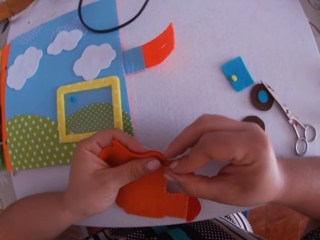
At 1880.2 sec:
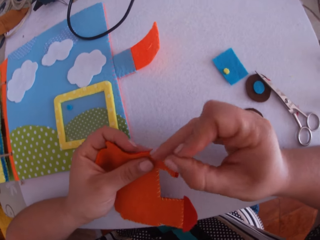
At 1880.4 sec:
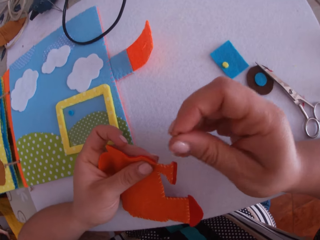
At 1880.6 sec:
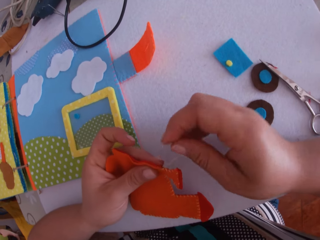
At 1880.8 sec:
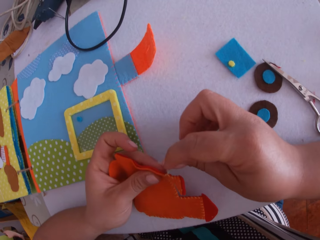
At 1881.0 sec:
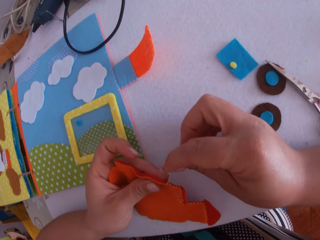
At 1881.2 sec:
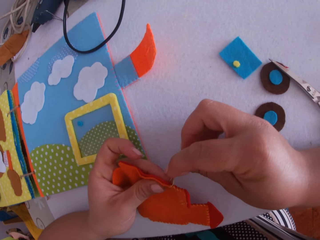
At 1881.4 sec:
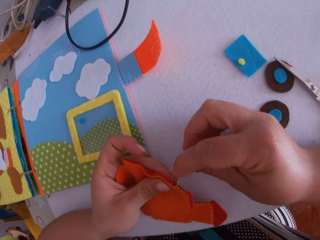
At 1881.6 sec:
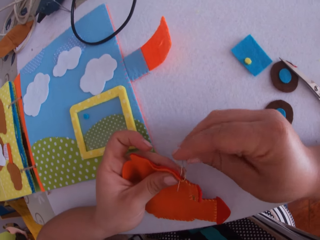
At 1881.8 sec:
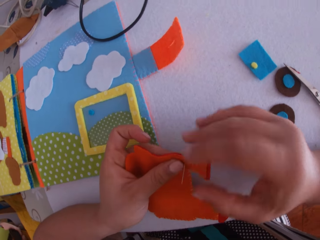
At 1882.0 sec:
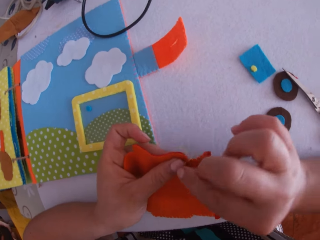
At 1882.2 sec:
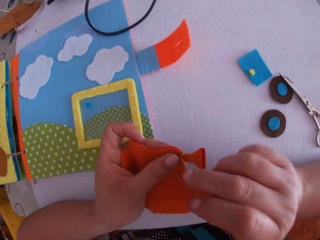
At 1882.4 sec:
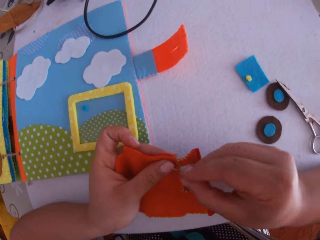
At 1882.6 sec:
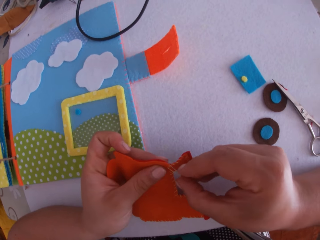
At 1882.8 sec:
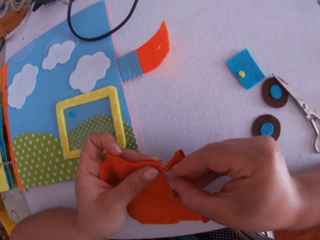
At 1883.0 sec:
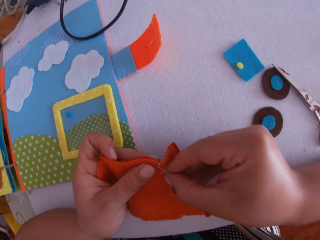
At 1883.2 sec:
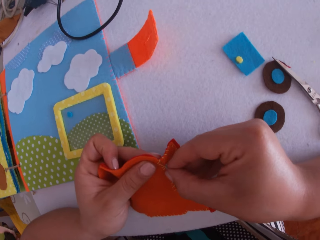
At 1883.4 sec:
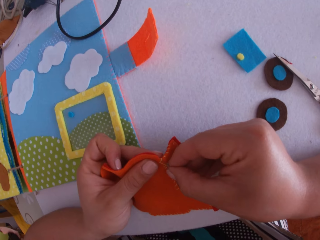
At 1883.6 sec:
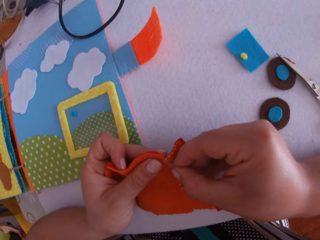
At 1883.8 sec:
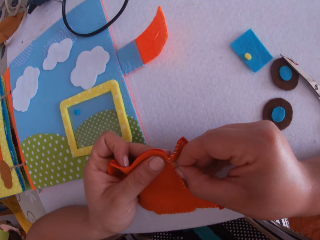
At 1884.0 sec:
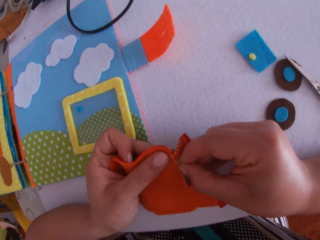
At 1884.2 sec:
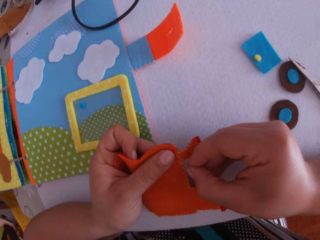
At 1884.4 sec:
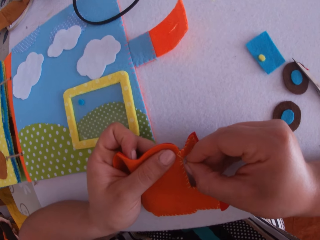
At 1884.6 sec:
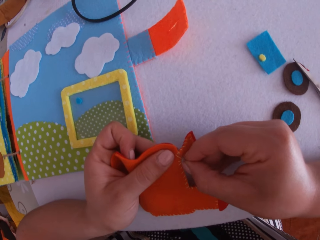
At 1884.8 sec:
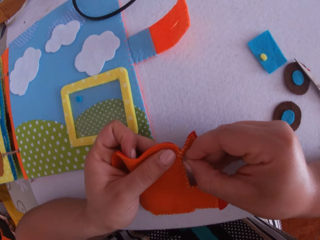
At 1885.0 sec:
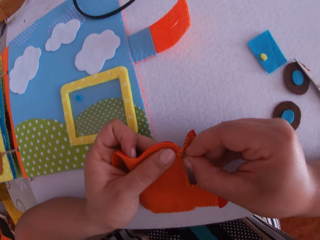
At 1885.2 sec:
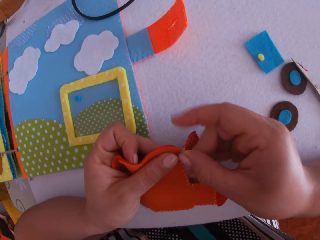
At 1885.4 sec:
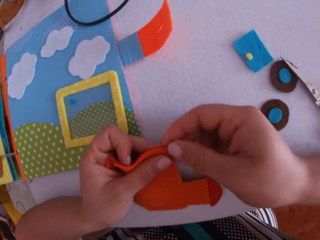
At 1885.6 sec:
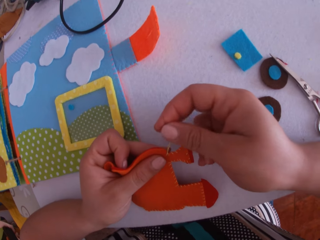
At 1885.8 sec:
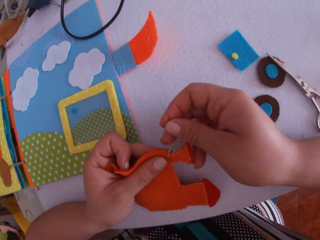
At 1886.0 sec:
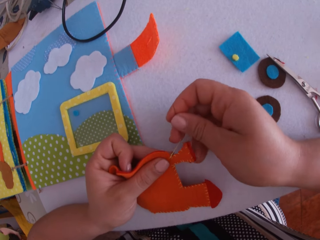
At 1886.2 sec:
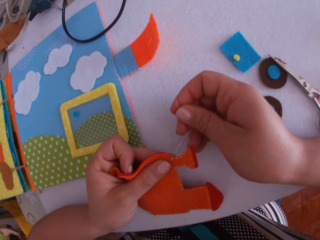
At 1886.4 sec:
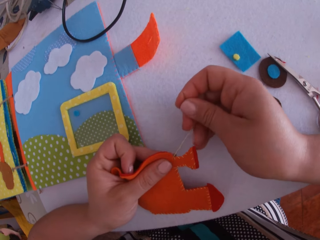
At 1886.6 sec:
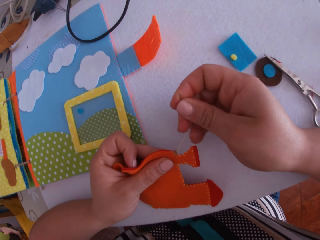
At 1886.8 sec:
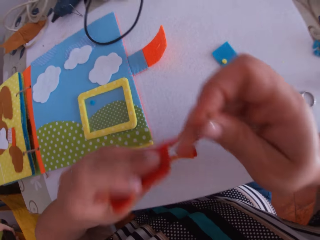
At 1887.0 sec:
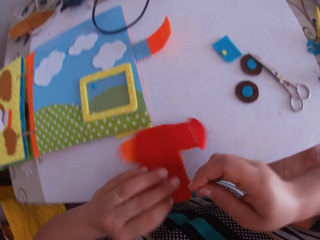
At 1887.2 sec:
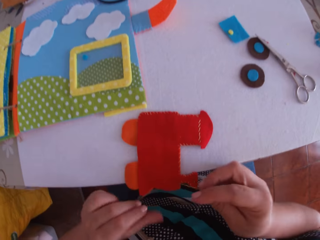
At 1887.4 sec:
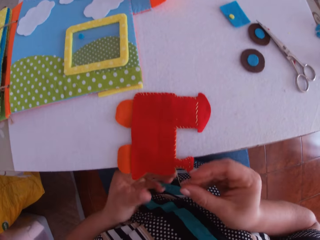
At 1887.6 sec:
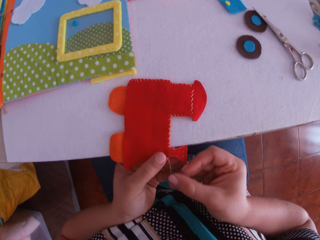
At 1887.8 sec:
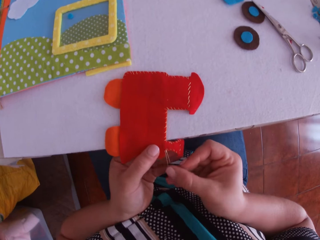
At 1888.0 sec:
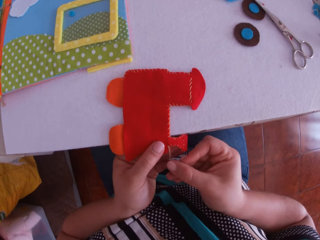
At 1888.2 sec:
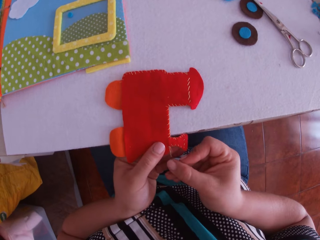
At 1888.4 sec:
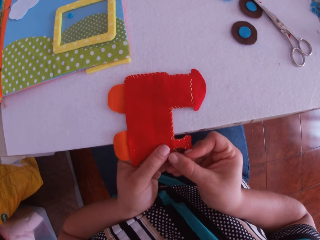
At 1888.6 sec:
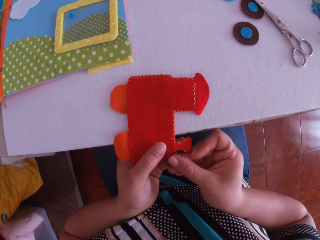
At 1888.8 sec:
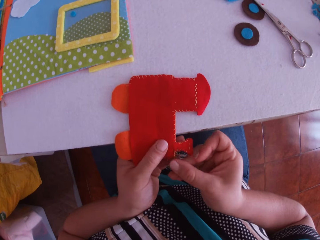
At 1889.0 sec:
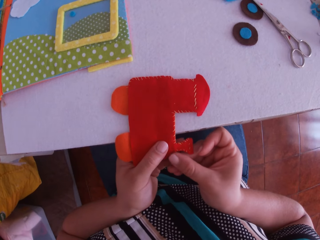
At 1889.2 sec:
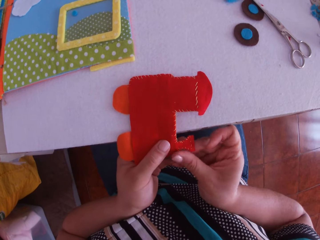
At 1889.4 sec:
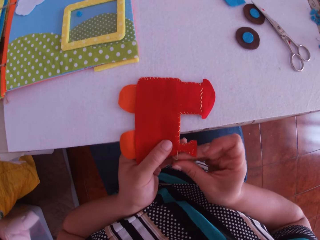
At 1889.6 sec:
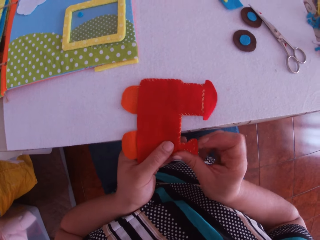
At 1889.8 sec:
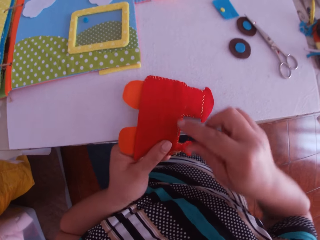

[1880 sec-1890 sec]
The camera wearer sews the paper train or felt train craft with the needle and thread in her right hand. She drops the felt train craft. She swings a hand. She sews the felt train craft using a sewing needle.

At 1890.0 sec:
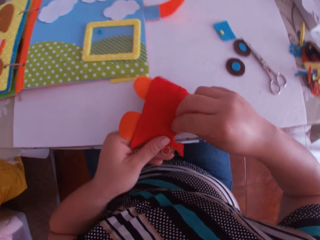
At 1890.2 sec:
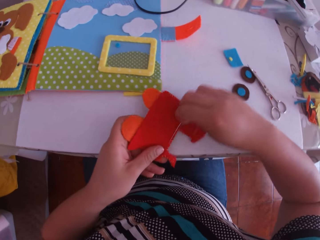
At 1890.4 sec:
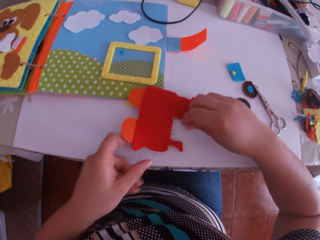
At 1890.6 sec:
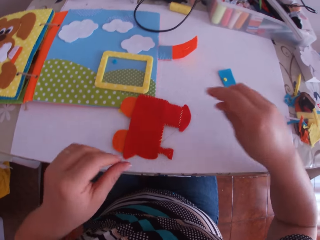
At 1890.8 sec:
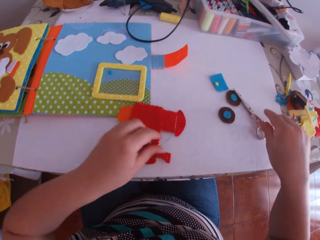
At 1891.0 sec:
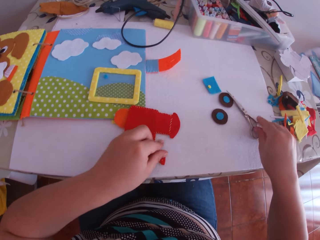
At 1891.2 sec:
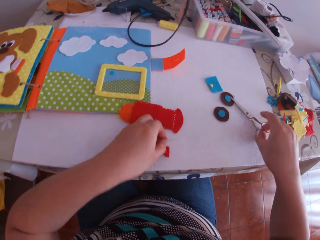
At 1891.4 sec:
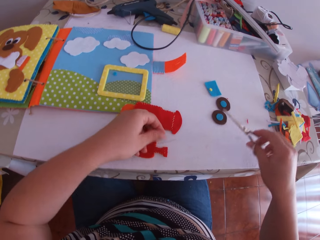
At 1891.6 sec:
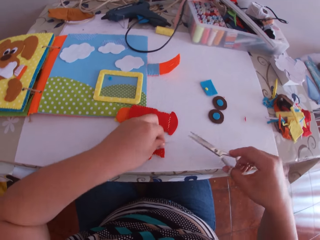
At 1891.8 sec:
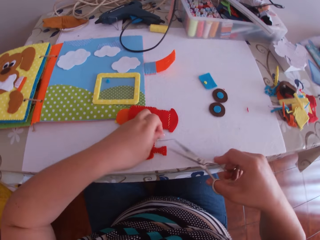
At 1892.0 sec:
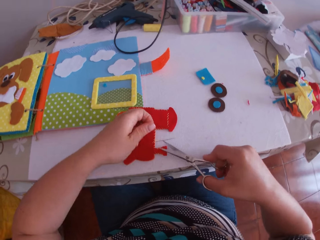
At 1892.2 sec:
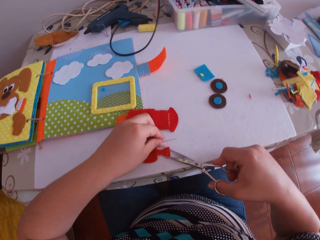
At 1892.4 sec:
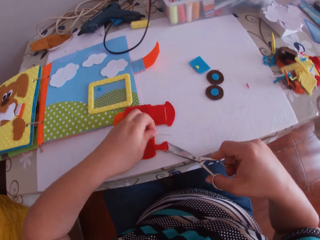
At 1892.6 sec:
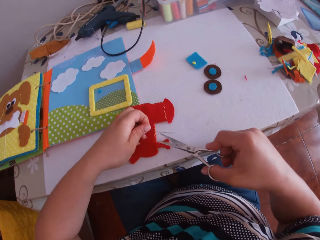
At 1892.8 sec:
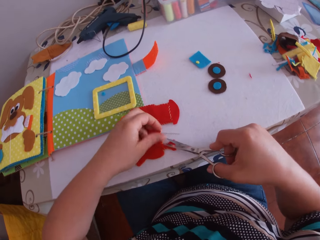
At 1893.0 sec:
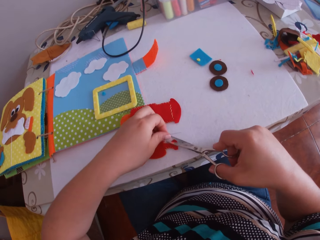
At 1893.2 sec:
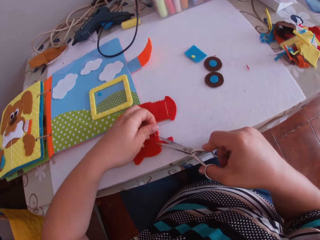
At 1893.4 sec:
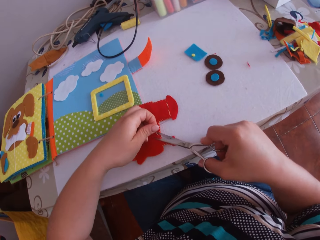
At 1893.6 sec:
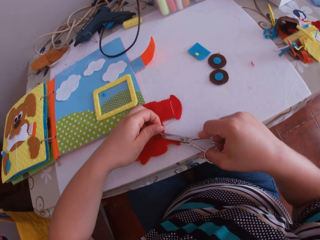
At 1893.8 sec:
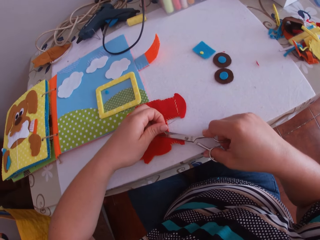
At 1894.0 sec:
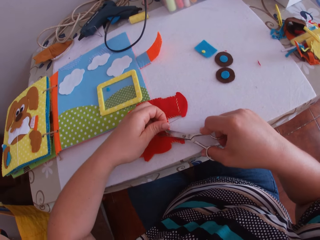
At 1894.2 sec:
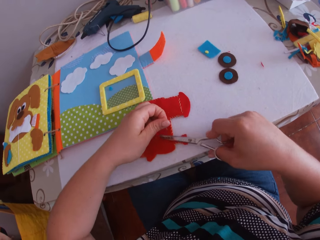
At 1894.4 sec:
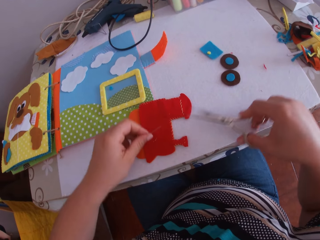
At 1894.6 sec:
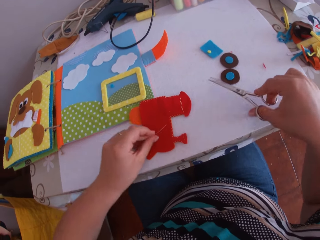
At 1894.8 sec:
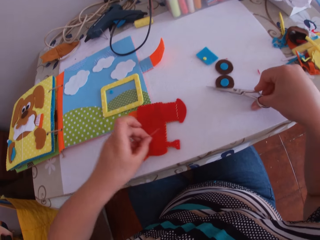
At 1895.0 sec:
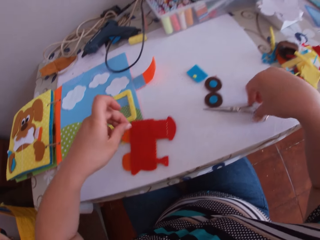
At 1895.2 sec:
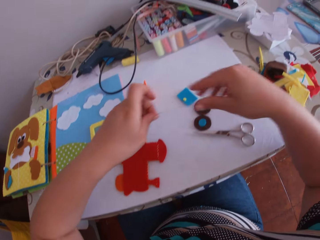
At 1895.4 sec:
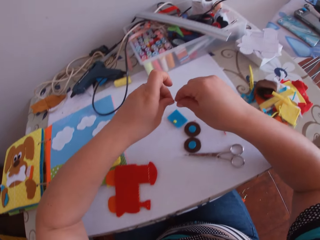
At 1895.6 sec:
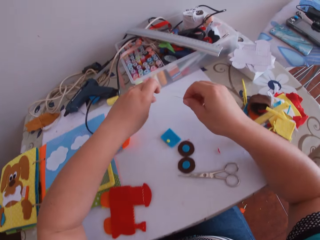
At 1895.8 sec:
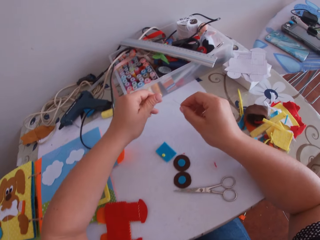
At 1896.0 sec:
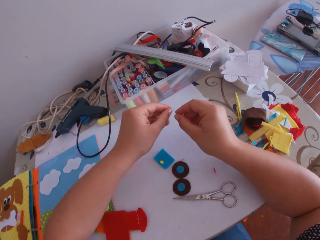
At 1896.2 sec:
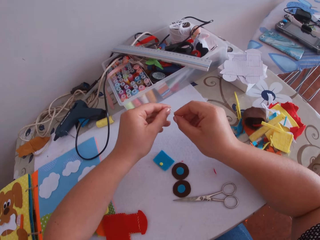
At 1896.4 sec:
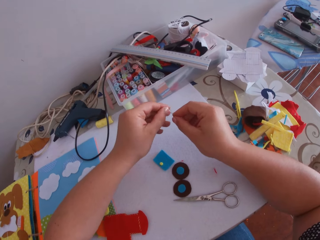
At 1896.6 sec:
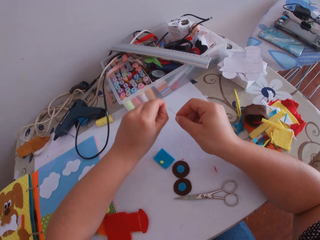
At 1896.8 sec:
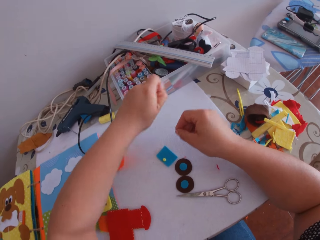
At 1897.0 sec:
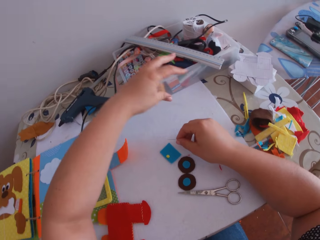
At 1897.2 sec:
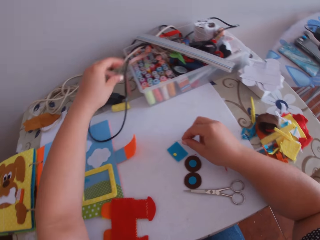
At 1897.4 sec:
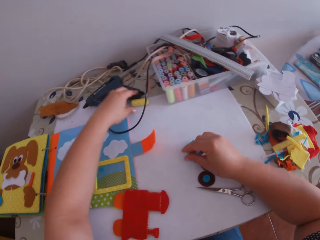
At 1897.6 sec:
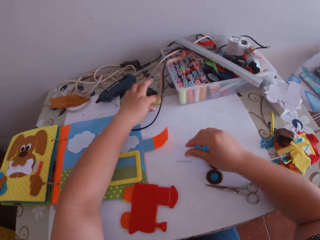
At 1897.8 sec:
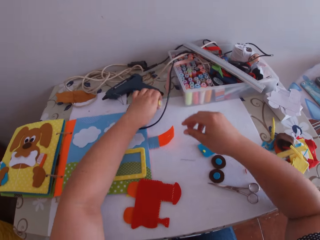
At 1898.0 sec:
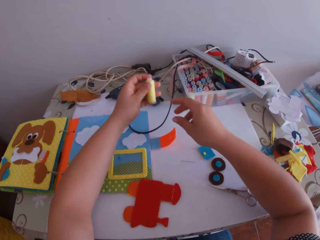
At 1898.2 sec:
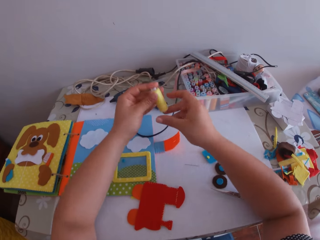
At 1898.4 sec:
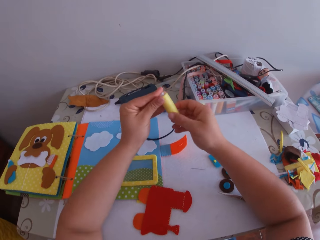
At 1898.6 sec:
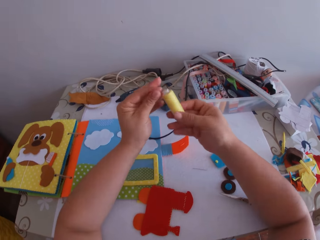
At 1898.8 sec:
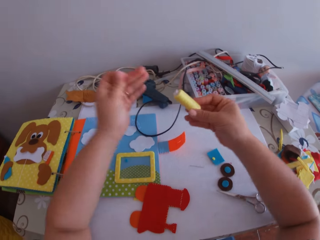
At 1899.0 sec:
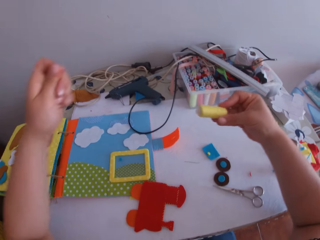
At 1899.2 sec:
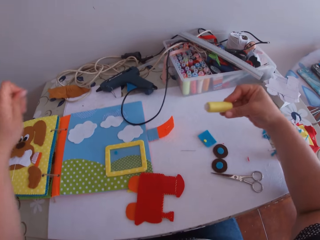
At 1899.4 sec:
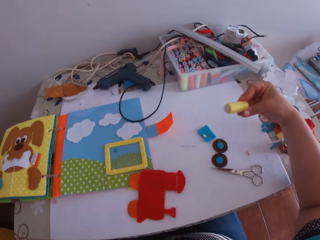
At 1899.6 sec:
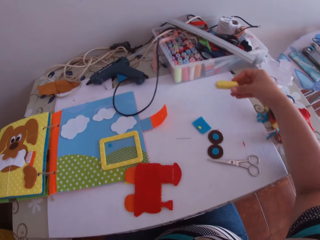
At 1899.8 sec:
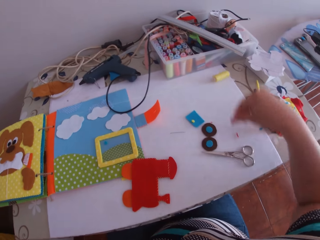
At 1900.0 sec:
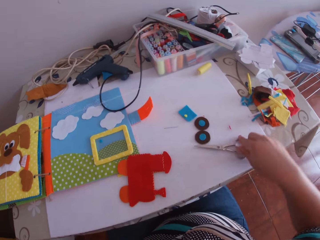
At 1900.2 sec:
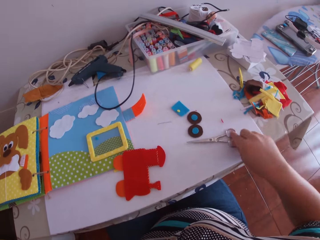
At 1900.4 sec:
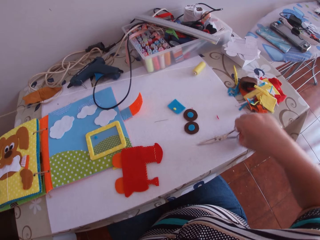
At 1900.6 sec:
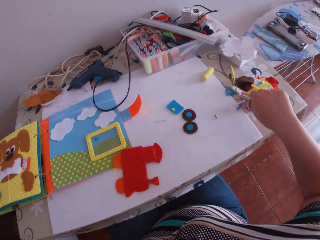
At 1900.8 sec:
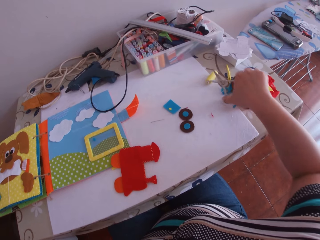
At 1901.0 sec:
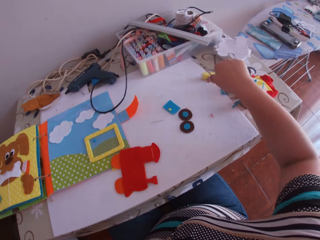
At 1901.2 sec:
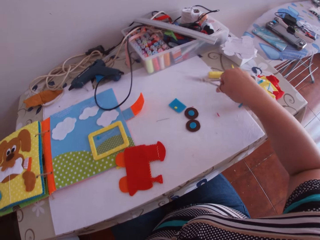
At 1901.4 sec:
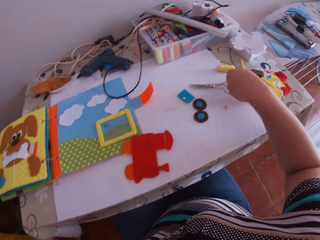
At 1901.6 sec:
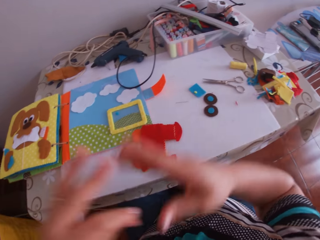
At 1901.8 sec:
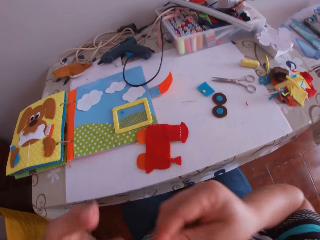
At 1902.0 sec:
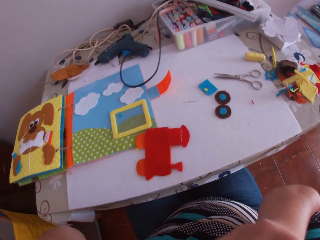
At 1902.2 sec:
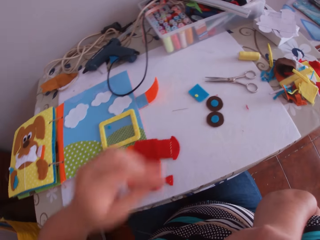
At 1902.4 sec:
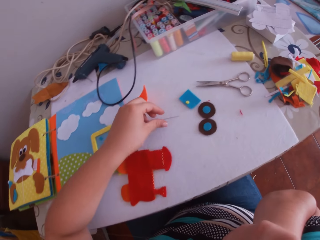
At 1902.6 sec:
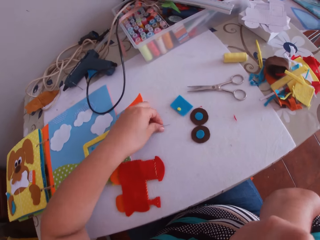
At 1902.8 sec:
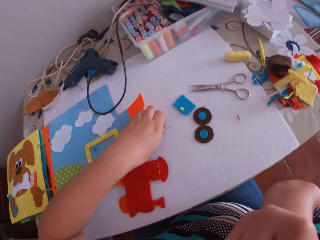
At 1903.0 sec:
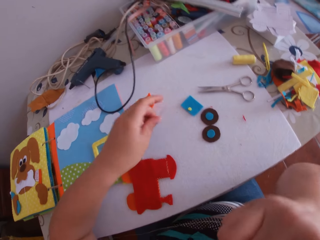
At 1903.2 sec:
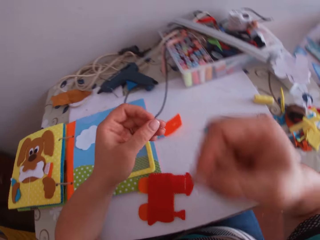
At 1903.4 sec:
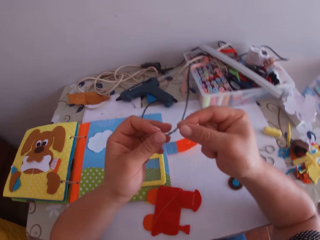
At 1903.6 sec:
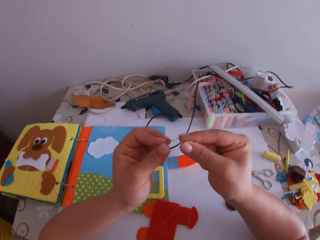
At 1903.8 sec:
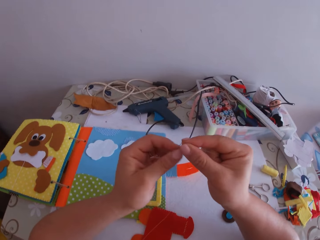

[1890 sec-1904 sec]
The camera wearer drops the felt train craft. She swings a hand. She picks up the scissors on the table with her right hand. She picks up the sewing needle. She cuts the thread with the scissors in her right hand. She swings a hand. She drops the scissors on the table with her right hand. She swings a hand. She holds the sewing needle with the right hand. She swings a hand. She removes the thread from the needle with her left hand. She drops the needle on the table with her right hand. She swings a hand. She picks up a thread on the table with her left hand. She swings a hand. She removes the thread with her left hand. She holds the thread with the right hand. She pulls the thread with the left hand. She drops the thread on the table with her right hand. She swings a hand. She picks up the scissors on the table with her right hand. She swings a hand. She cuts the thread with the scissors in her right hand. She drops the scissors on the table with her right hand. She swings a hand. She puts the thread in her mouth with both hands. She touches something. She swings a hand. She picks up the needle on the table with her left hand. She swings a hand. She adjusts the needle with her left hand.
